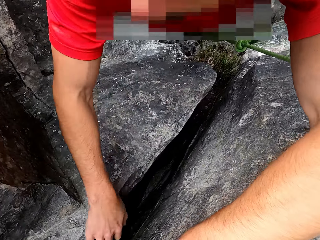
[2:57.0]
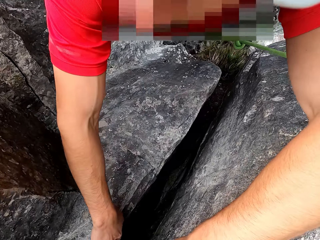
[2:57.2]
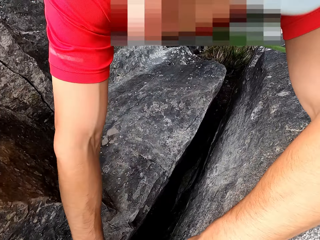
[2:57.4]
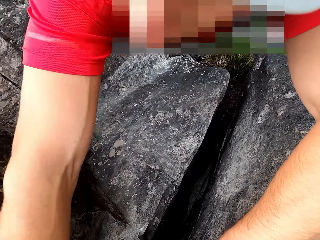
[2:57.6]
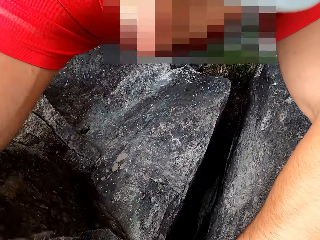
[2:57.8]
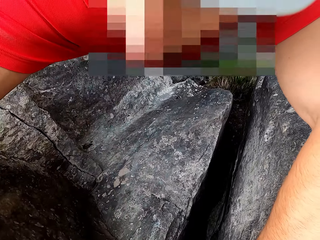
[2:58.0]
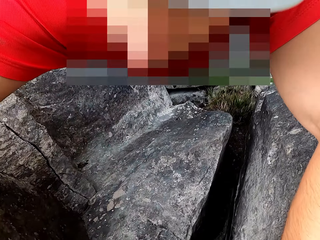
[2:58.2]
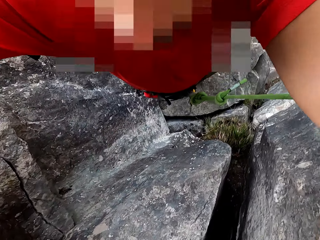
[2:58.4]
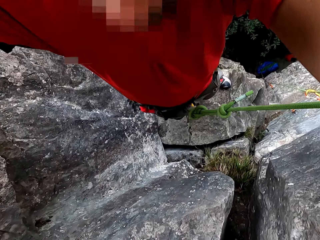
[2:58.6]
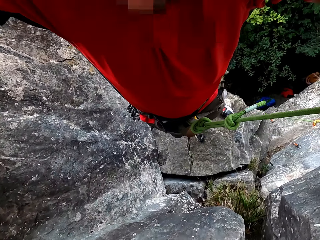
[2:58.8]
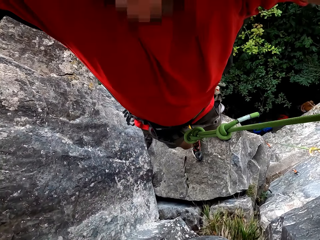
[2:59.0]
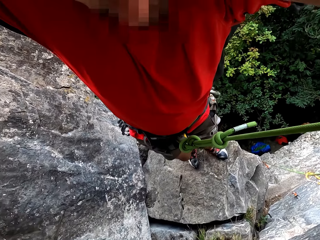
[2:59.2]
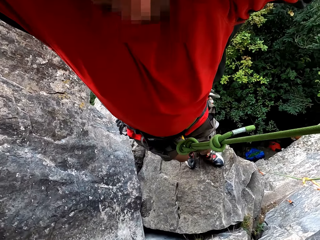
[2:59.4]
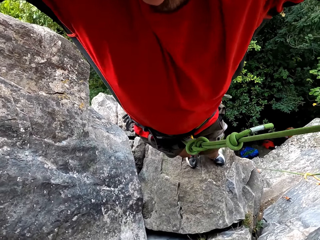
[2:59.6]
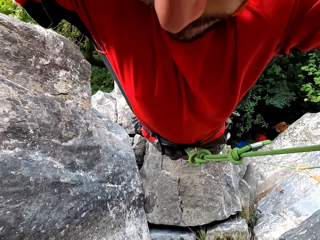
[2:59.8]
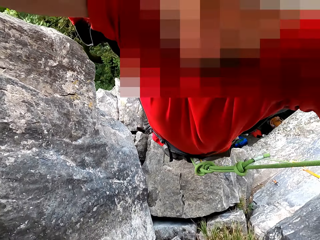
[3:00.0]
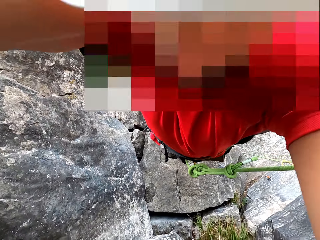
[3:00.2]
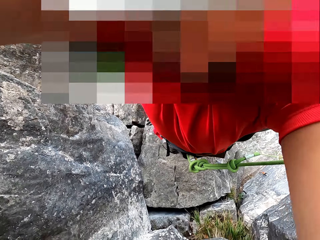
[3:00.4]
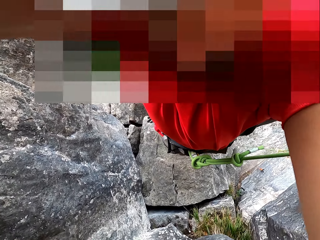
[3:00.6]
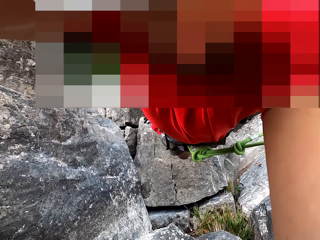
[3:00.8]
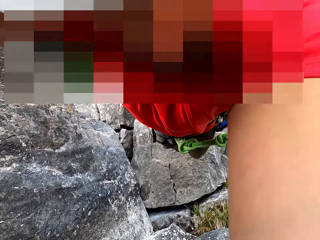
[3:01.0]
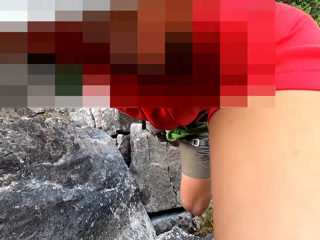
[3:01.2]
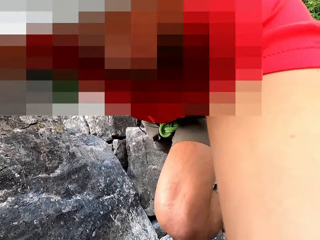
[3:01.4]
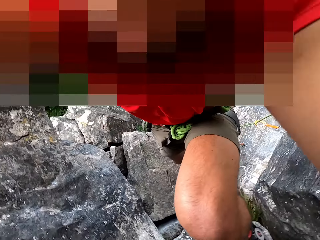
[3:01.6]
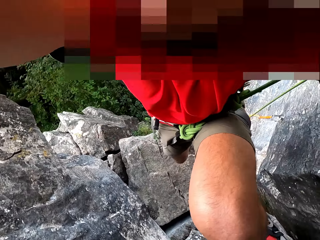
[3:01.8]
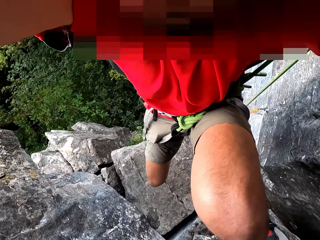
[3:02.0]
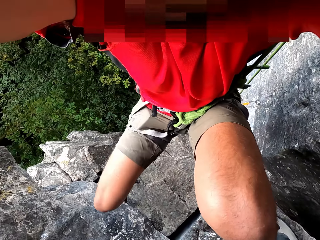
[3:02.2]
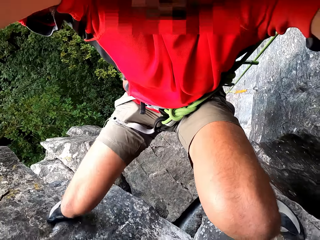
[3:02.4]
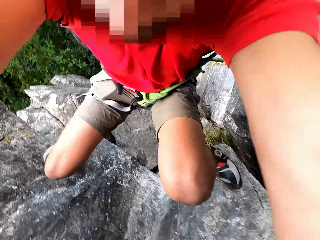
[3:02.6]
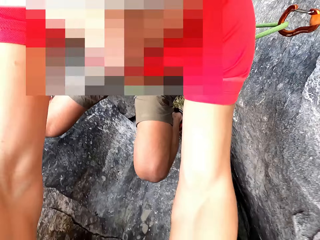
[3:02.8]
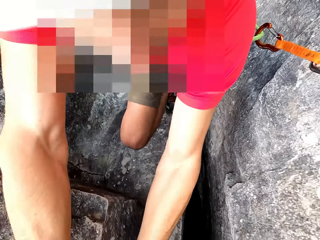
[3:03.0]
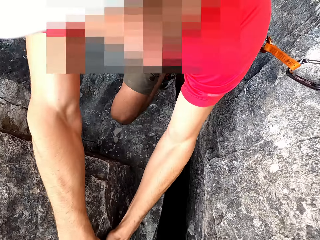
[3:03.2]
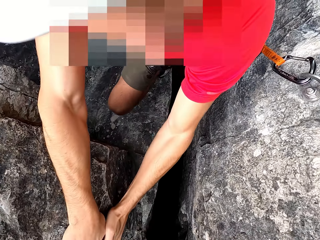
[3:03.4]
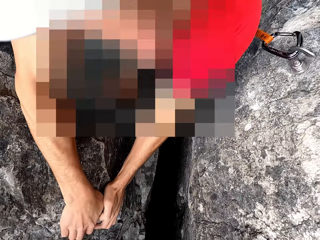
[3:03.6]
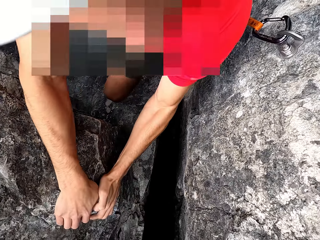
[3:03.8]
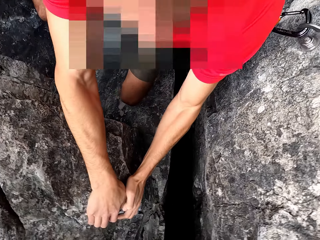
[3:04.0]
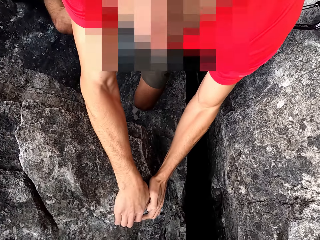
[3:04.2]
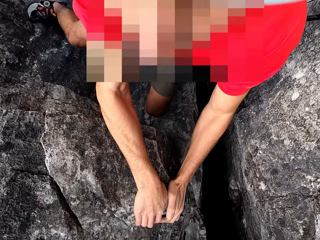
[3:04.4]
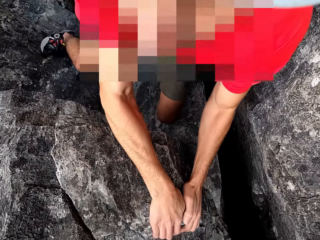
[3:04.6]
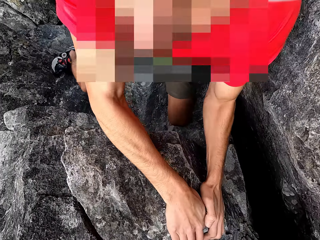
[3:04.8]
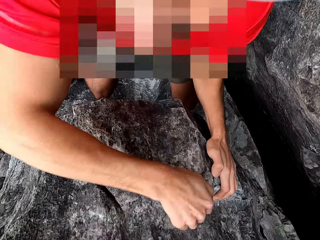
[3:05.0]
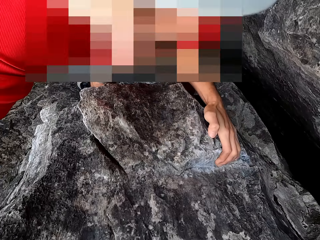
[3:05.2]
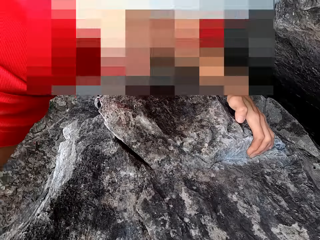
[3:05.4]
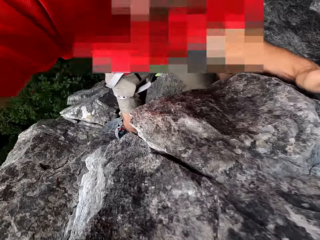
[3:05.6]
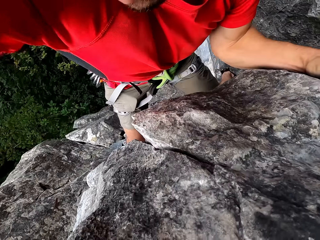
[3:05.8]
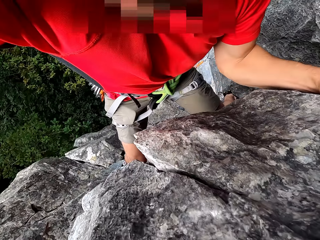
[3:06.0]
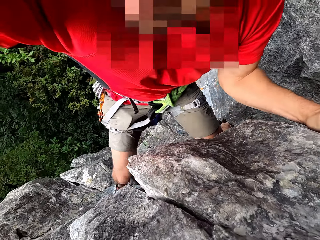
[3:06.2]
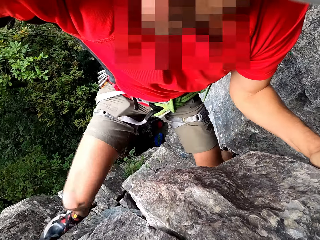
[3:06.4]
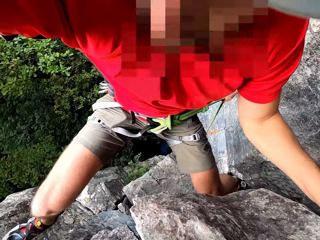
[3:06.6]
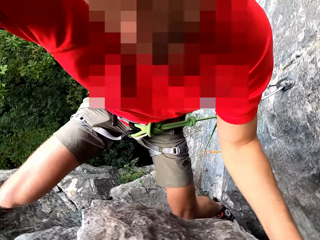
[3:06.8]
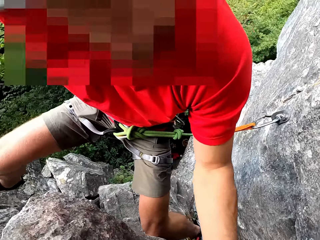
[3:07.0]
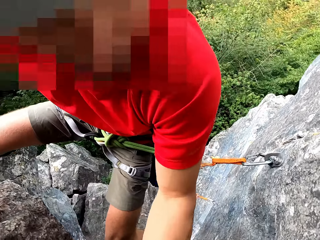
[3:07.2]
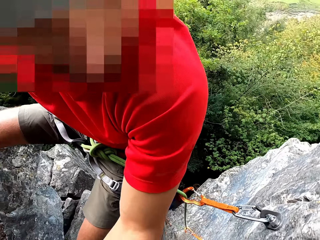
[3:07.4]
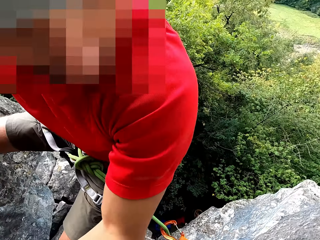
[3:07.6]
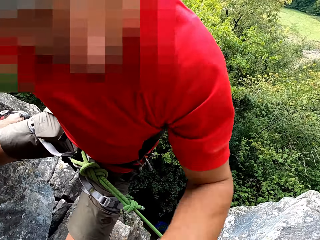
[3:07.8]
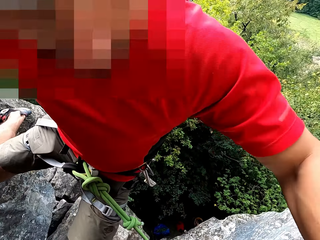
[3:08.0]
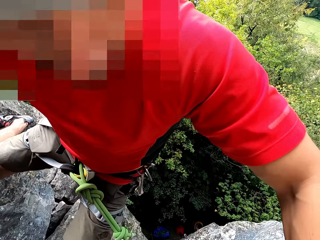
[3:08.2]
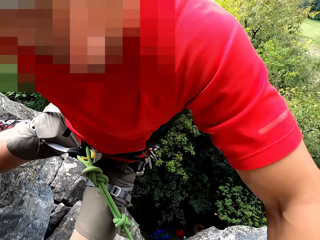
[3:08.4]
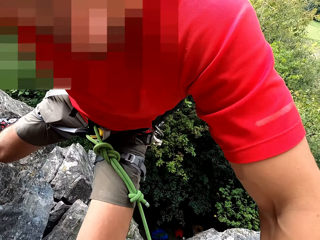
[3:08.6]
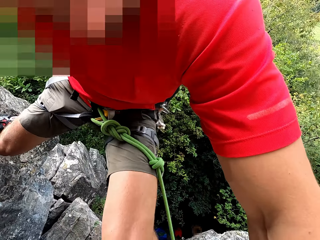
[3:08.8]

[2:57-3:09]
The camera wearer climbs a rock. They climb on the stone.

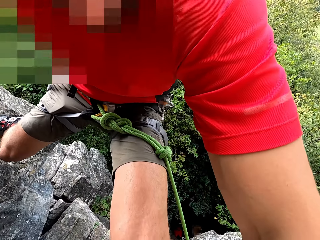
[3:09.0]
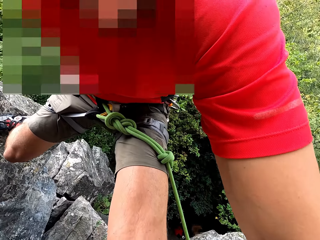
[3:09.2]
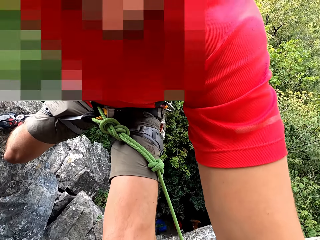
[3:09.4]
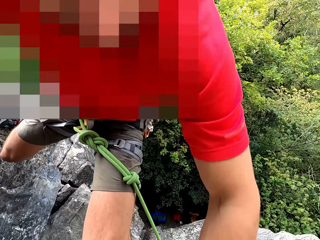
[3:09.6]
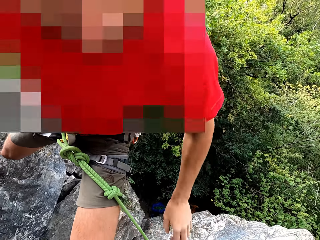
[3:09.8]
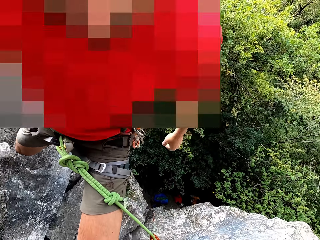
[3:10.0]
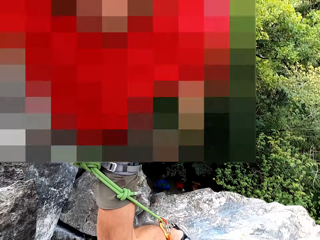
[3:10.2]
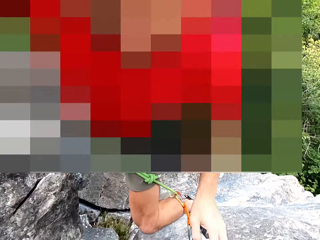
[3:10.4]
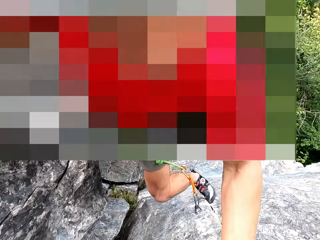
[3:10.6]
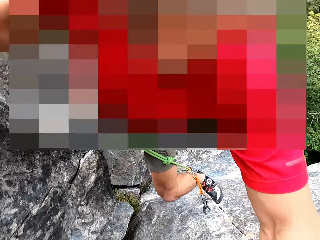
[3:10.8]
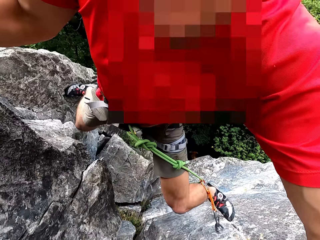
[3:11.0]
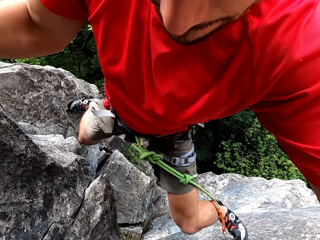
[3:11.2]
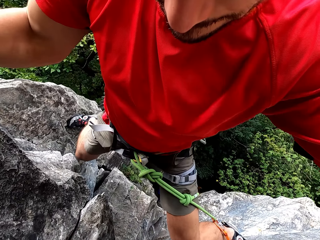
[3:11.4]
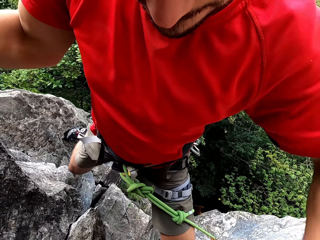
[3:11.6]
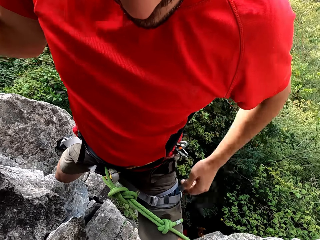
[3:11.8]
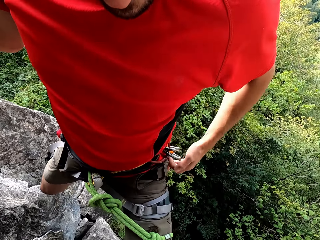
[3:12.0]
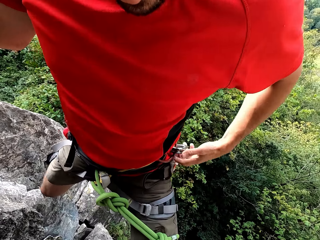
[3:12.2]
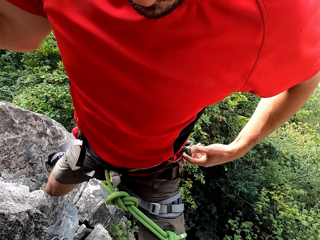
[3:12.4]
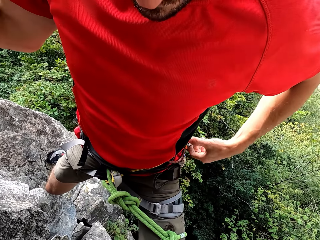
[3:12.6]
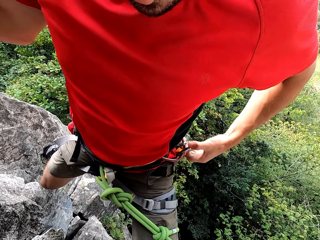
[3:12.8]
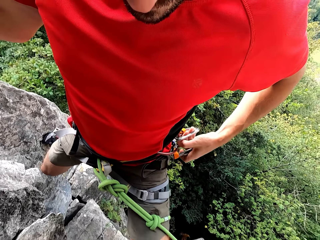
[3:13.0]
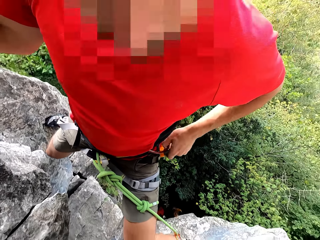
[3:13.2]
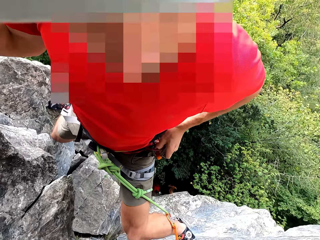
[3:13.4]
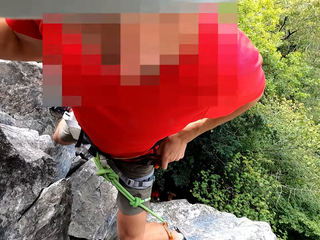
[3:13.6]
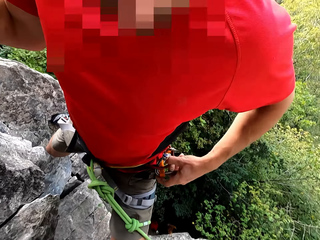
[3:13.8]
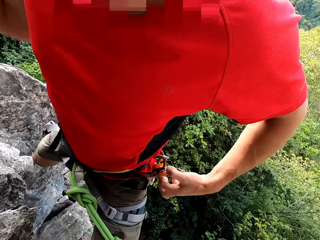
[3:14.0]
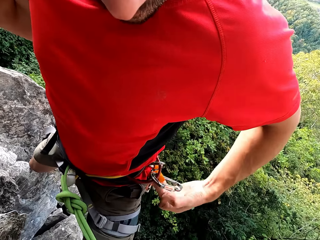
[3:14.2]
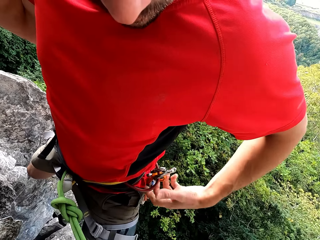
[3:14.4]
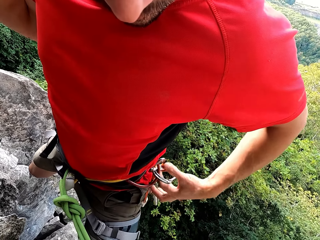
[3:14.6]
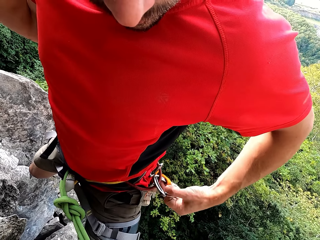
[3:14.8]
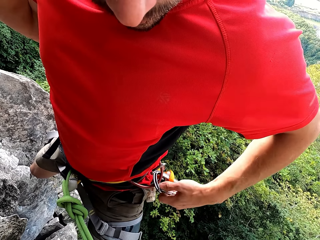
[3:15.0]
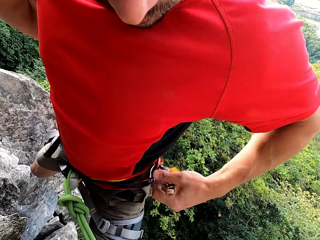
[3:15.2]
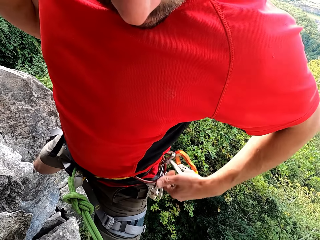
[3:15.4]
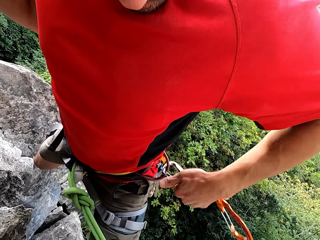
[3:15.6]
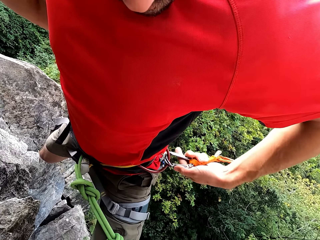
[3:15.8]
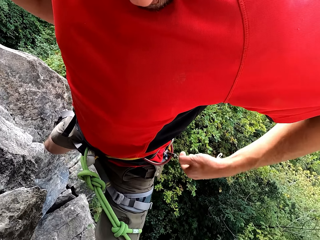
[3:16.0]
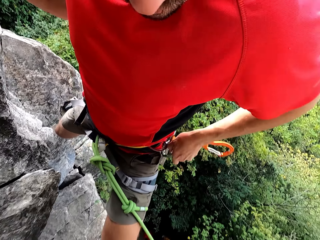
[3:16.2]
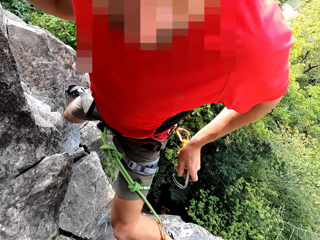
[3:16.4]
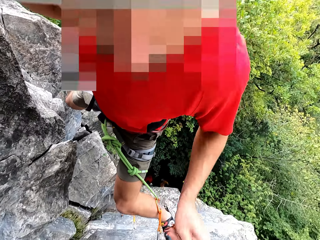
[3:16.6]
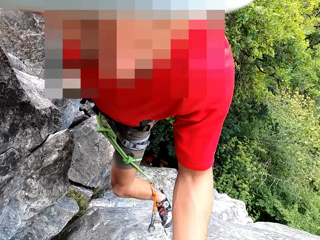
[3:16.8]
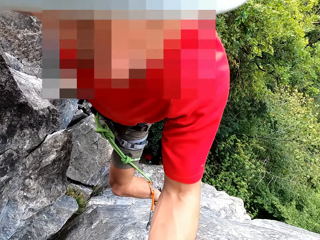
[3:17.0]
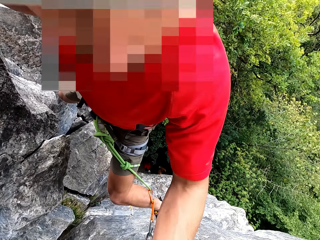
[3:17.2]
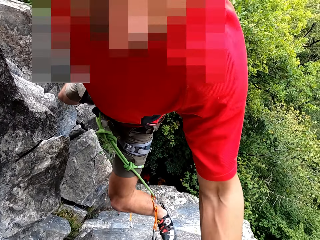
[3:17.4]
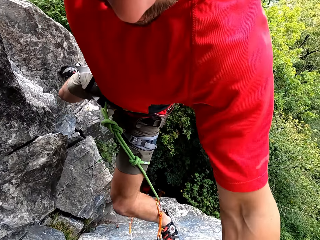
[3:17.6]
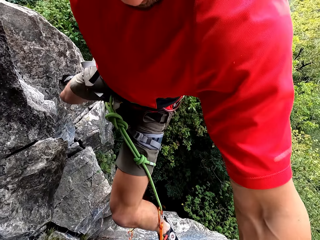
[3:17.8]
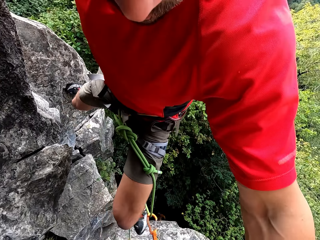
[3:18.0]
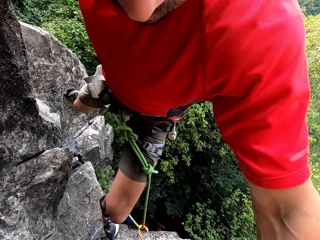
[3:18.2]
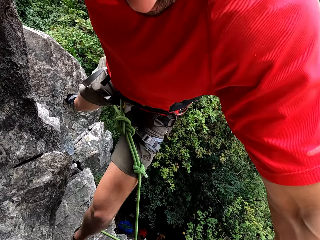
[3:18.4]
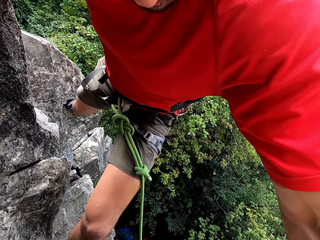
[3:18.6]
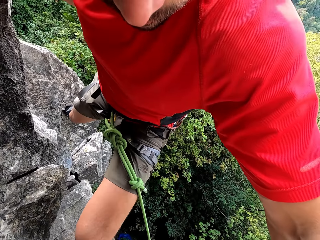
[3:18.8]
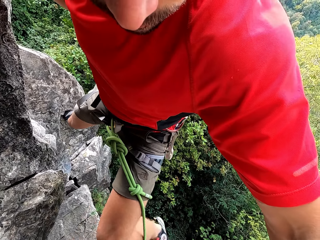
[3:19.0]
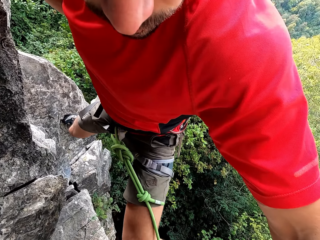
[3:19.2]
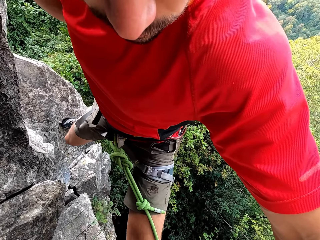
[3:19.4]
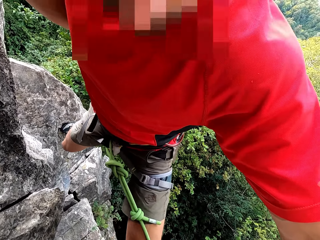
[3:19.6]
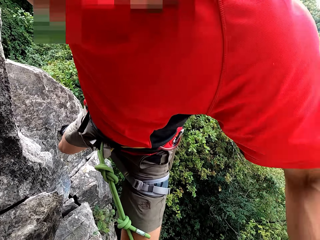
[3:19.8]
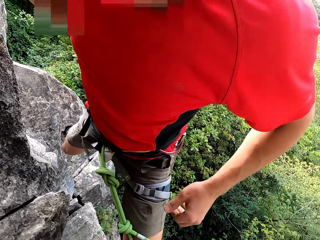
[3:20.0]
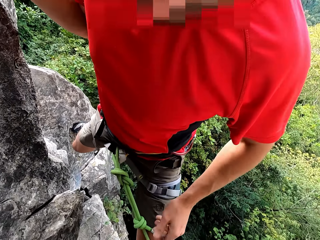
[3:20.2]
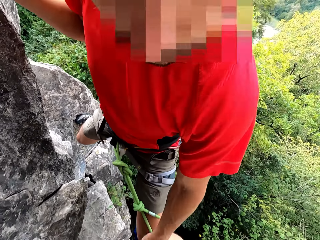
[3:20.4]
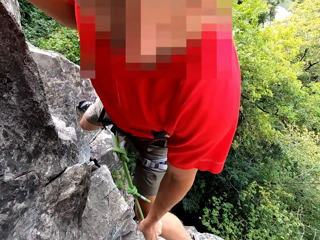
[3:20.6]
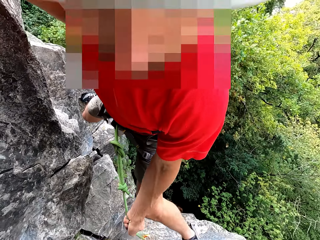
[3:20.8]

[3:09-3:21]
The camera wearer removes something on the waist. They put a hook on the stone.
